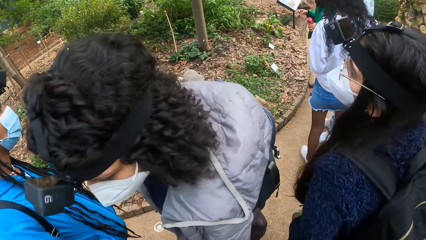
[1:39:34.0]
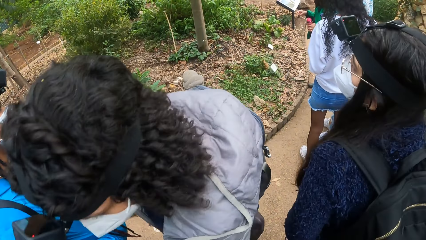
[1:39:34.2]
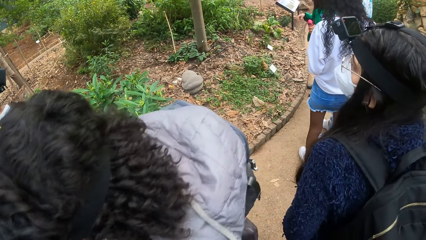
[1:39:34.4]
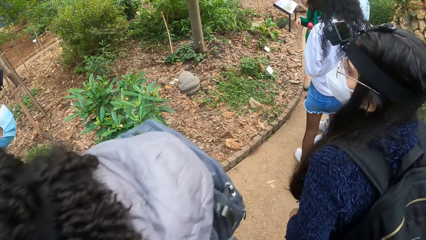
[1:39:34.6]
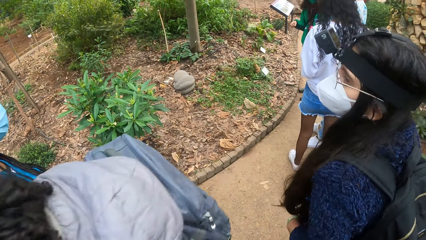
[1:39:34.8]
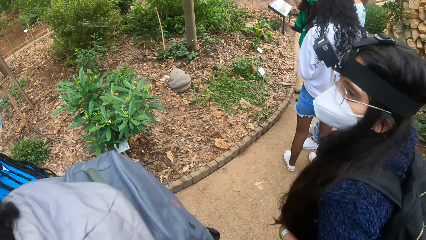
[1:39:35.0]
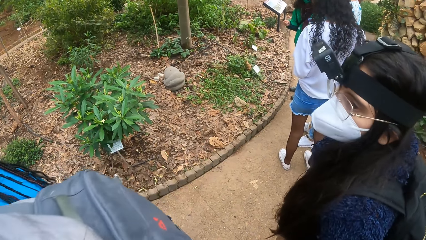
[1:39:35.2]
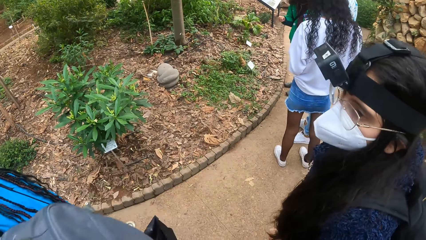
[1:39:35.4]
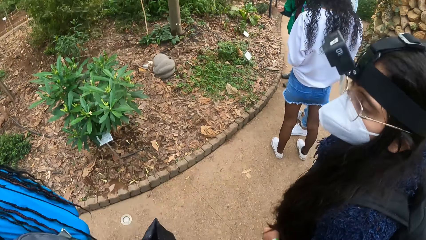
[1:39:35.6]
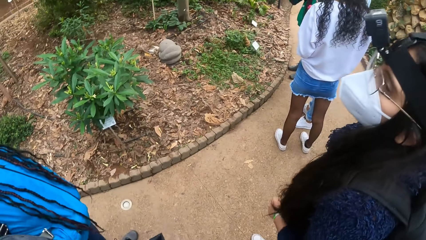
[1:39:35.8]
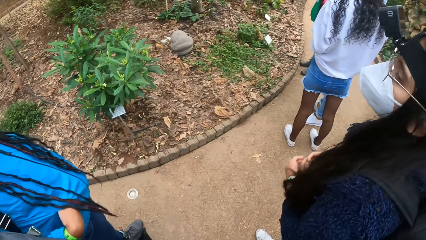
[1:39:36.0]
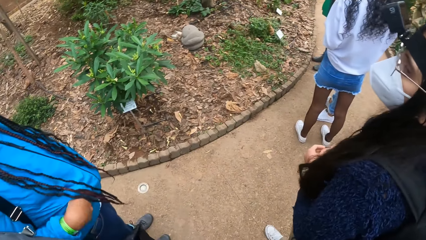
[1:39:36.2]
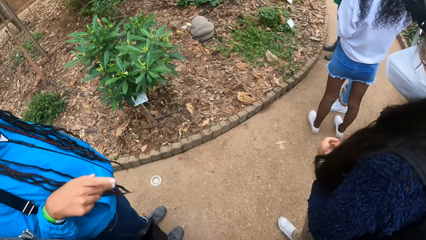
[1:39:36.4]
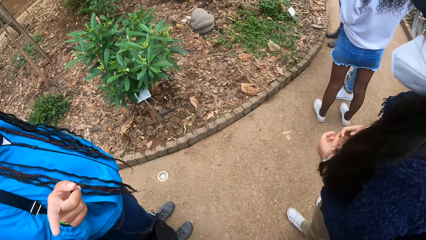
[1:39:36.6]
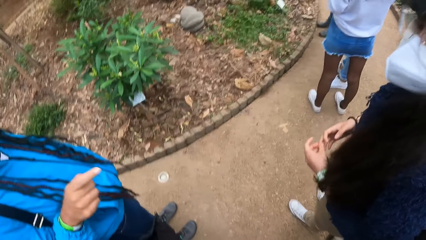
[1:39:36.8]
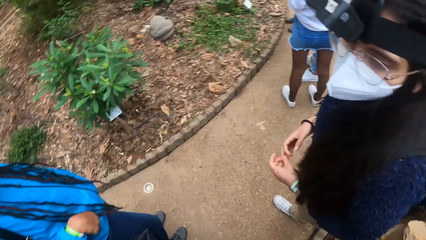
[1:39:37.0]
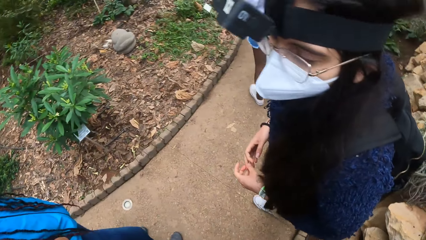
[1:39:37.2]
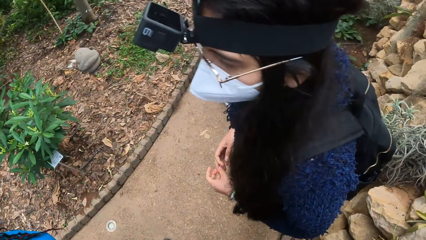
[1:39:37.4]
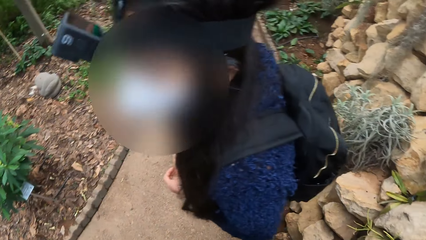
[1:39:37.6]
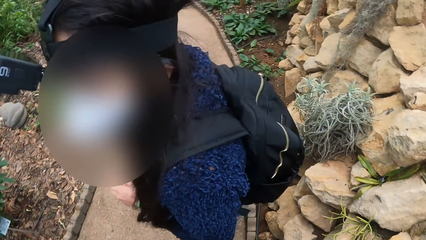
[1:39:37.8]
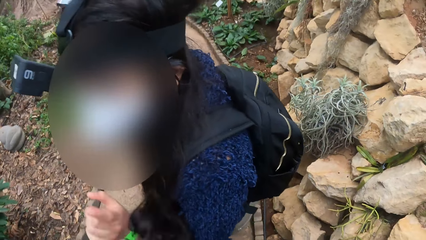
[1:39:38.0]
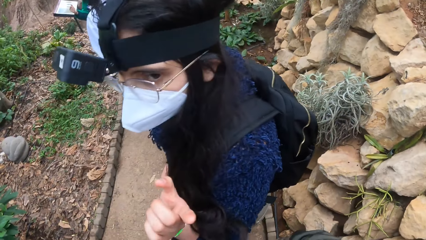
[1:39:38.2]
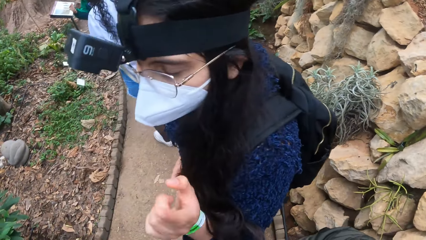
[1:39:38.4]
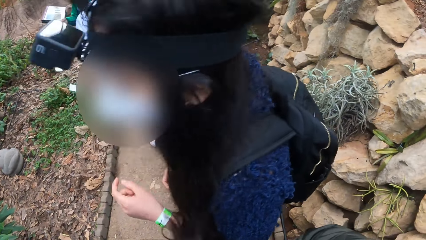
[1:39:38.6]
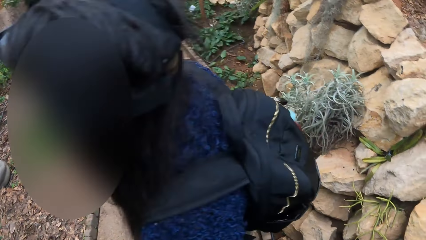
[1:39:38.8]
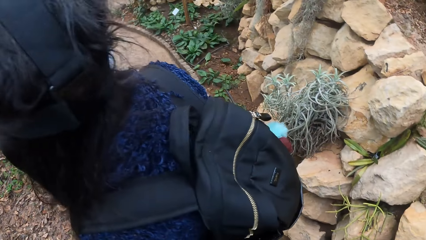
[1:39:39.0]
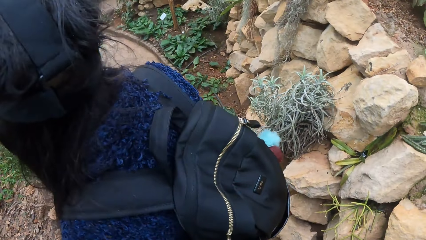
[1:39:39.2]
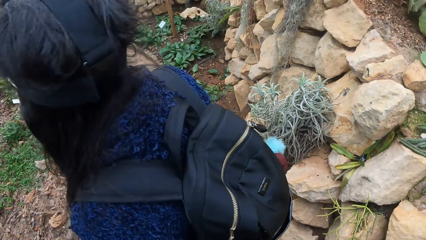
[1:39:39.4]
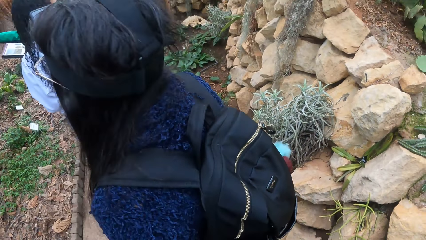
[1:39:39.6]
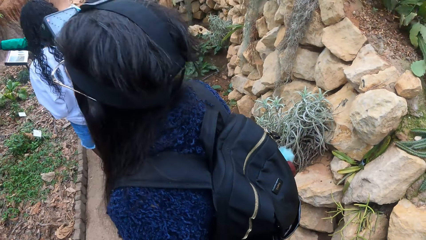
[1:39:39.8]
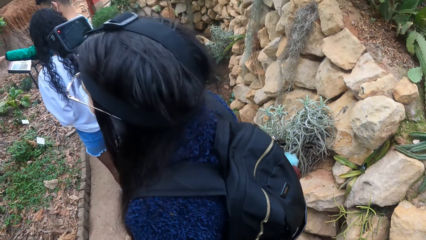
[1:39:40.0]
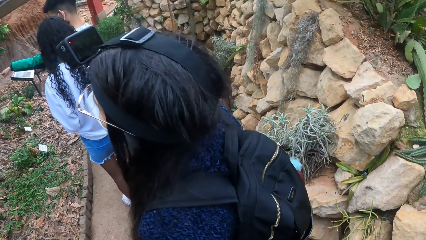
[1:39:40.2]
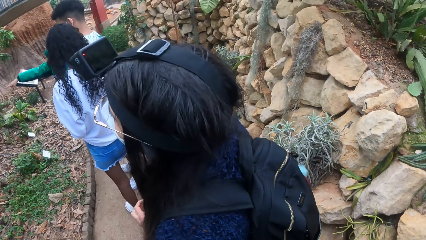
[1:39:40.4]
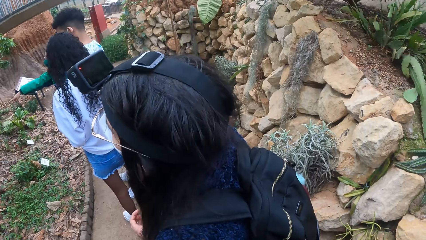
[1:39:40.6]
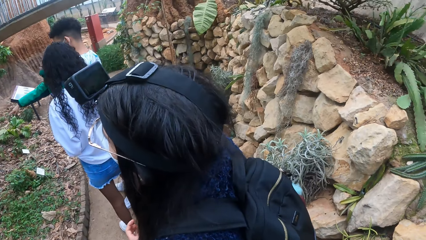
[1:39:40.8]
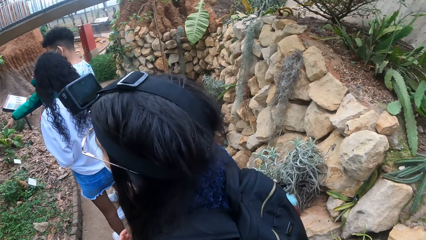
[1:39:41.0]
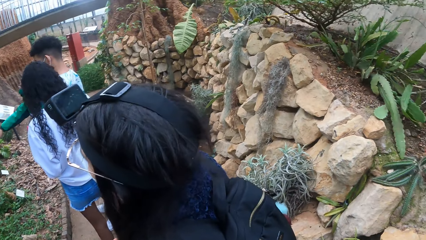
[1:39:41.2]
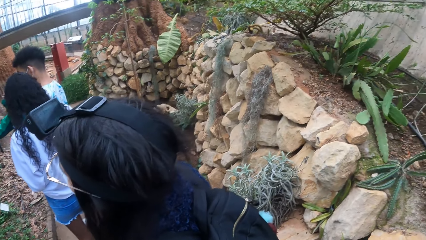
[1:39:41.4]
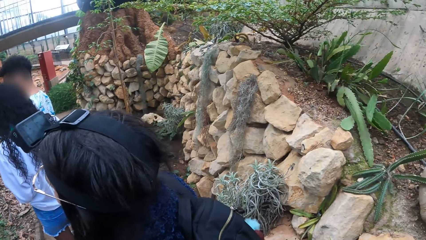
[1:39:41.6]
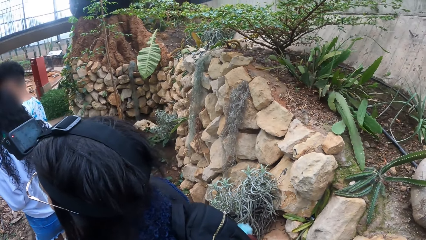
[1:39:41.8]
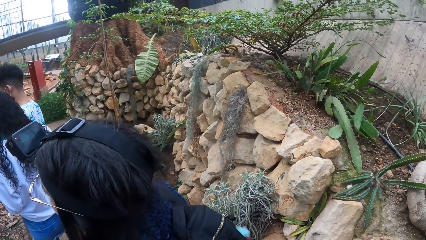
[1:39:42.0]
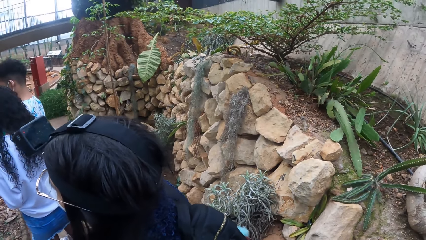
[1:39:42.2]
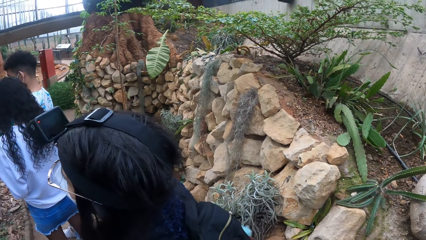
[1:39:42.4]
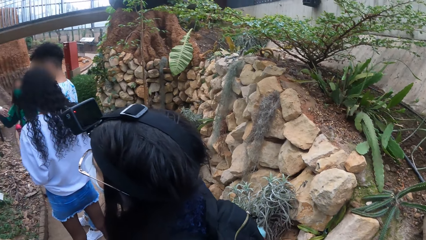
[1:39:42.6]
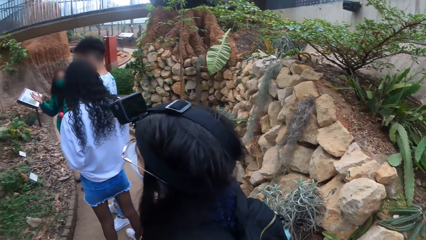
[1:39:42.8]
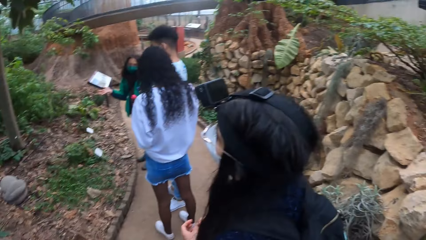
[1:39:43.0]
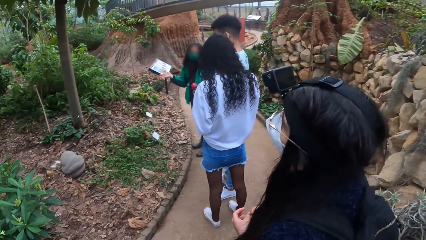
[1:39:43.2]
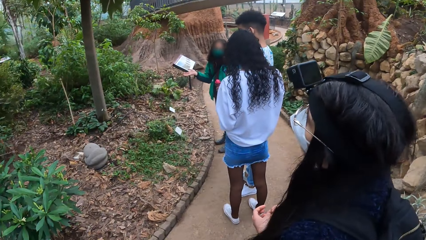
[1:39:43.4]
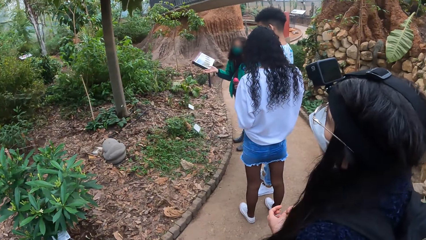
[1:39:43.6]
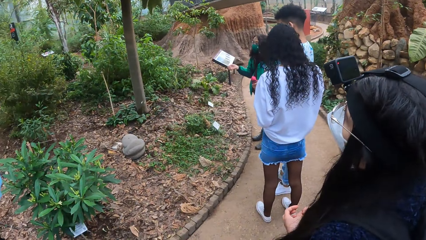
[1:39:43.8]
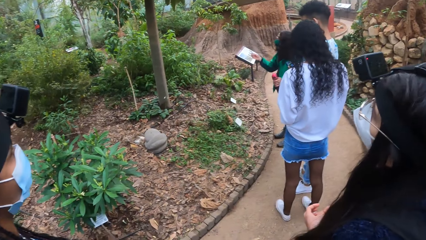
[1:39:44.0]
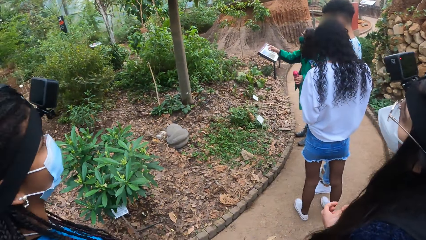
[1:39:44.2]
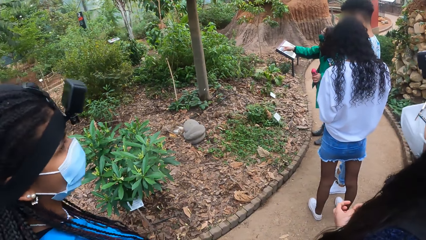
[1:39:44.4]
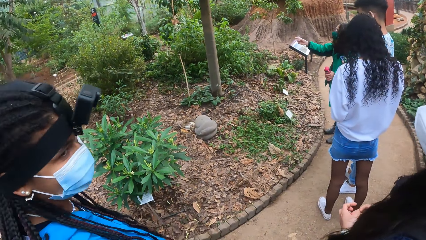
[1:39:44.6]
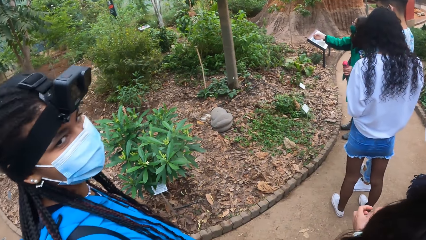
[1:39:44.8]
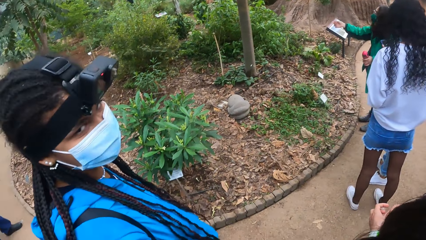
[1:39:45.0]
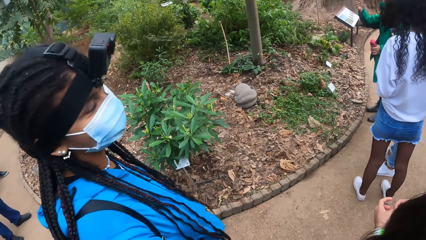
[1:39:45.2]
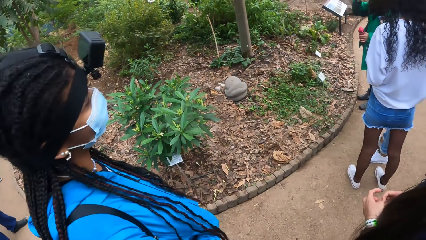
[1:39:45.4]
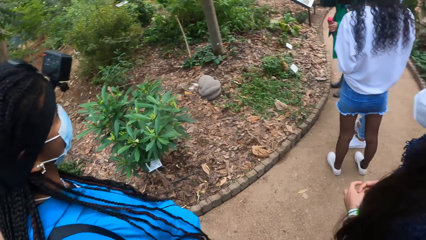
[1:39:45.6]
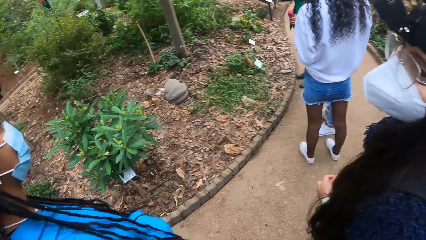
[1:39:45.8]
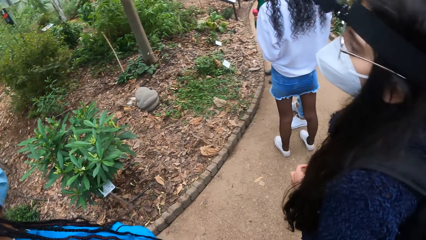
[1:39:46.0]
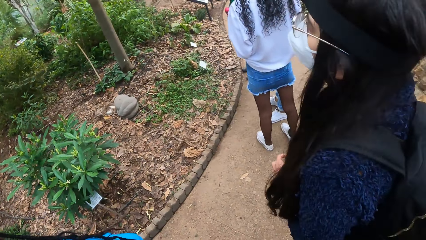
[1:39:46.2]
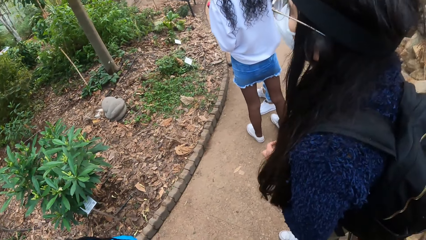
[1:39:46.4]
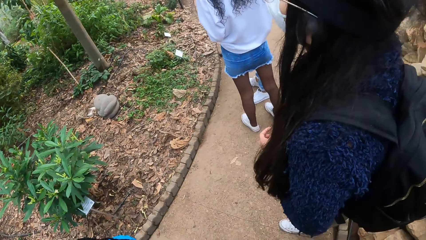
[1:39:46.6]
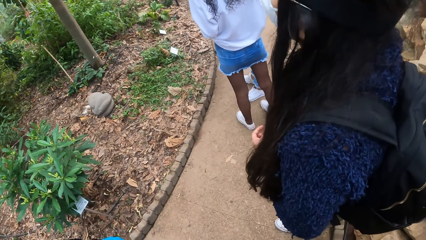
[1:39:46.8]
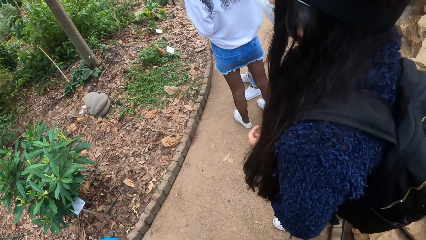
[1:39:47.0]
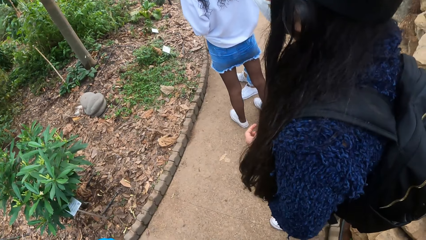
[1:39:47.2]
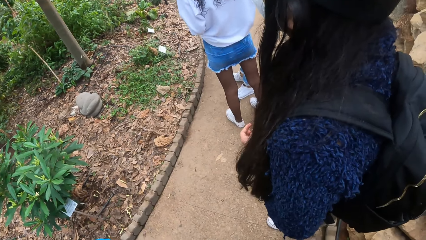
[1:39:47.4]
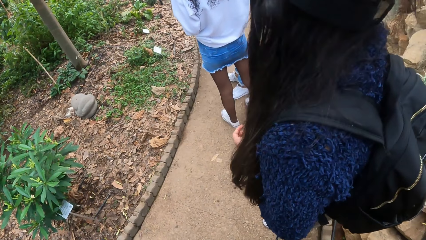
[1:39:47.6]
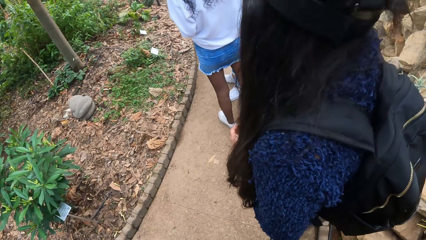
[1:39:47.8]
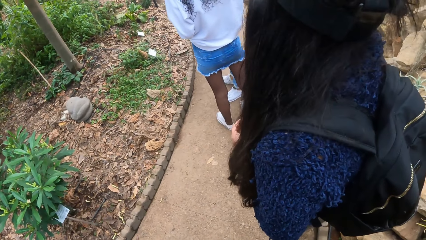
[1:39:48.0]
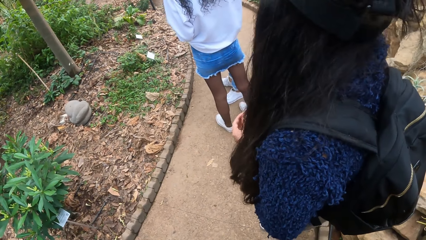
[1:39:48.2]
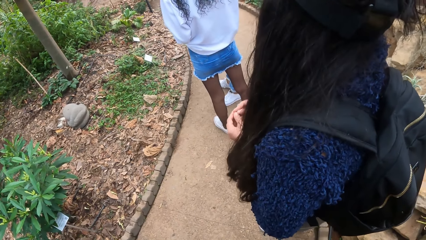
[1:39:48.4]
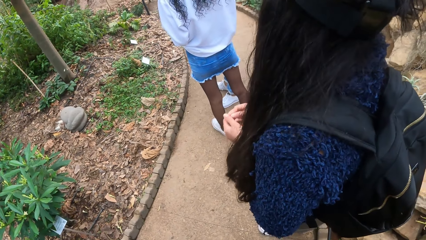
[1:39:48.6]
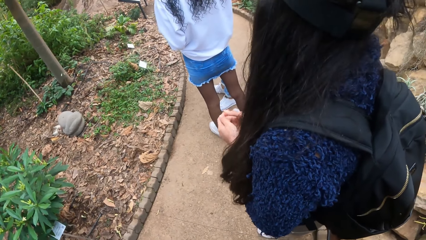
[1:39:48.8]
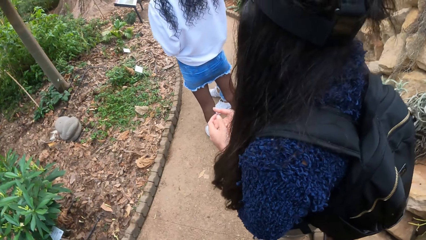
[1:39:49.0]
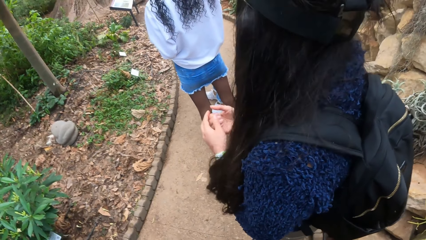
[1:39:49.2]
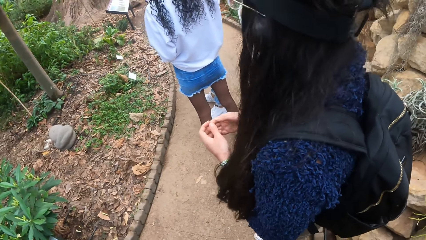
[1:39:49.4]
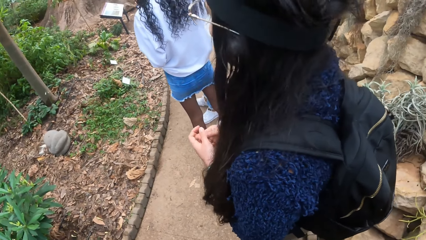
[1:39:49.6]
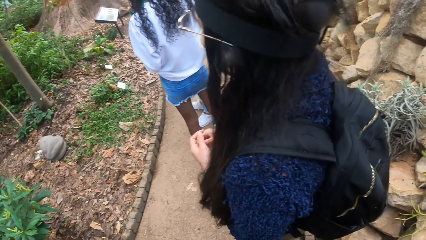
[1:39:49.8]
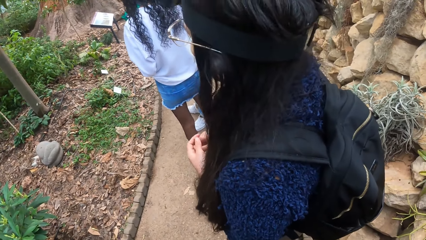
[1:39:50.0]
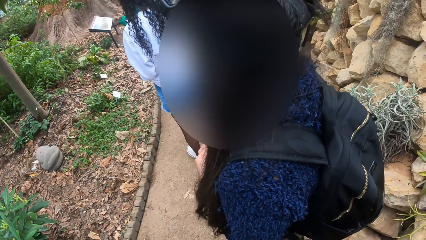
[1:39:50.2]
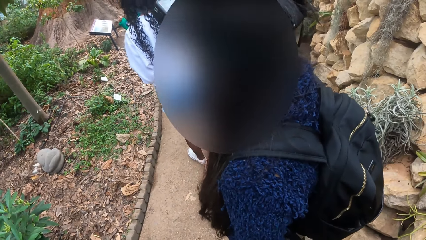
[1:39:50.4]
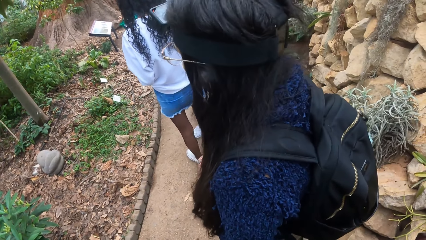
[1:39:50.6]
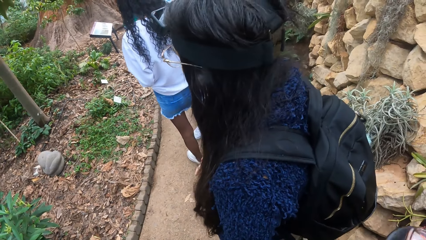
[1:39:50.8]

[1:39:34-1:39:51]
A woman removes her right hand from her pocket. The woman points towards the camera wearer with her right hand. Another woman points towards the camera wearer with her left hand. A third woman interacts with the group of people and the camera wearer.
